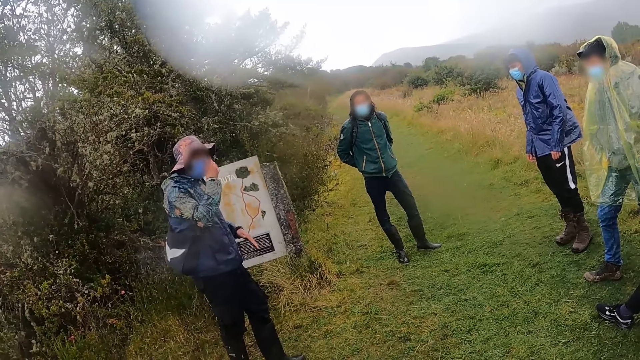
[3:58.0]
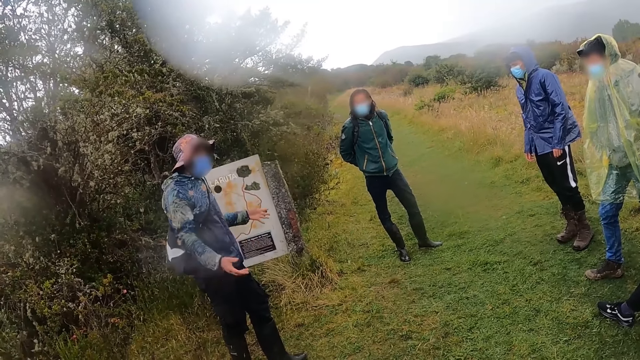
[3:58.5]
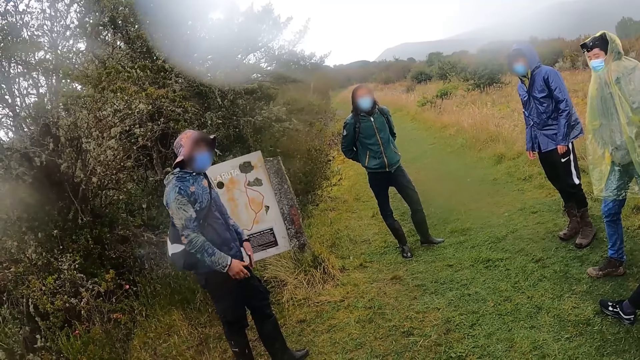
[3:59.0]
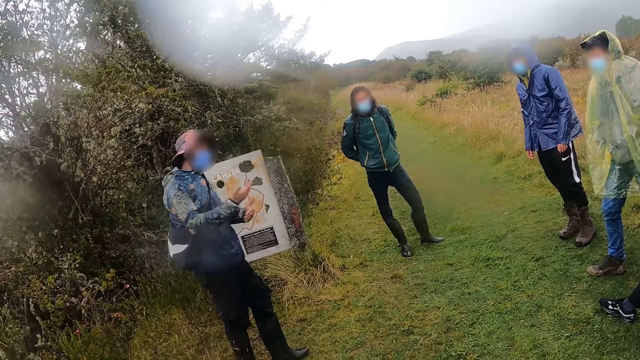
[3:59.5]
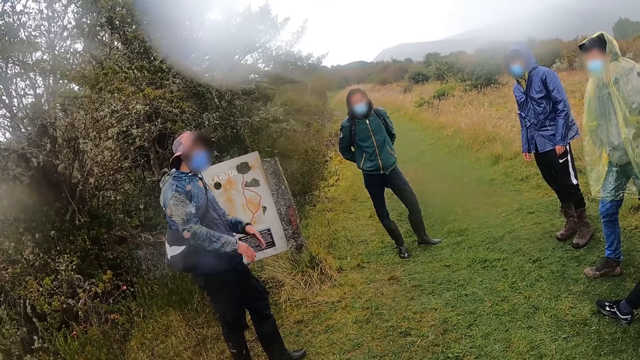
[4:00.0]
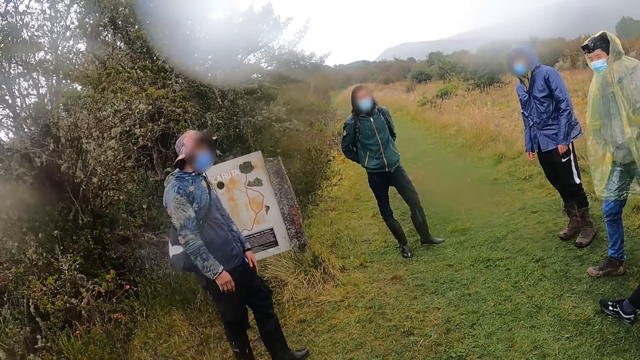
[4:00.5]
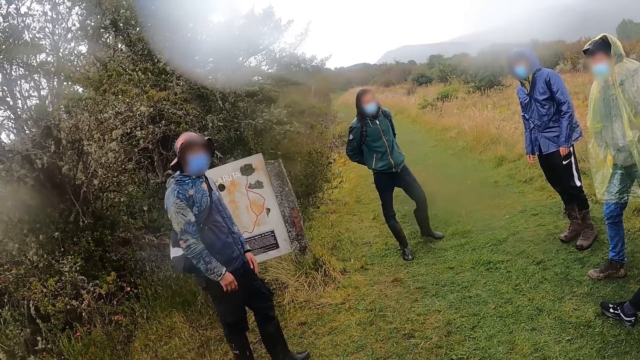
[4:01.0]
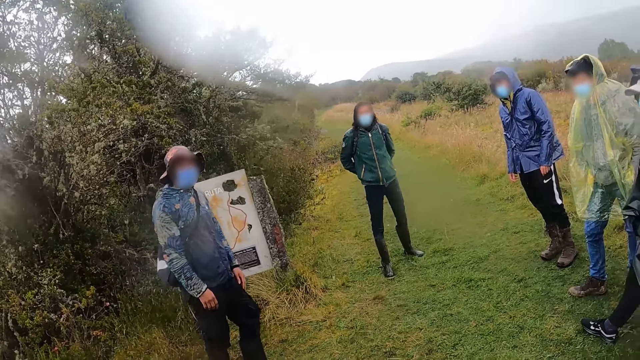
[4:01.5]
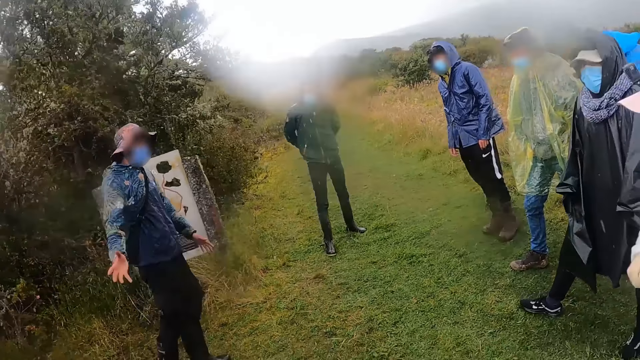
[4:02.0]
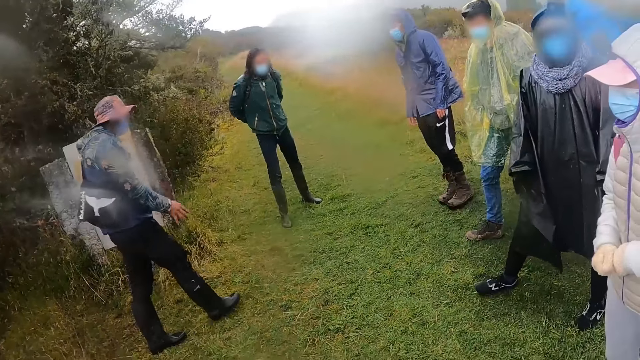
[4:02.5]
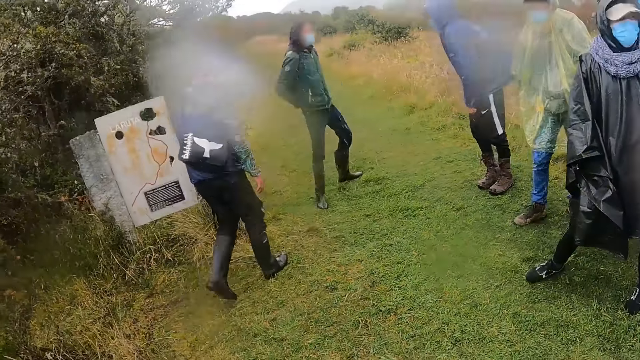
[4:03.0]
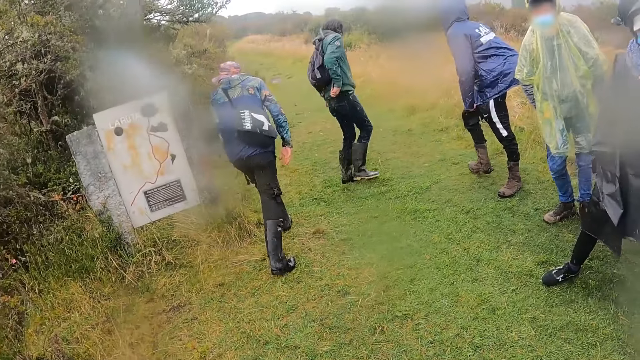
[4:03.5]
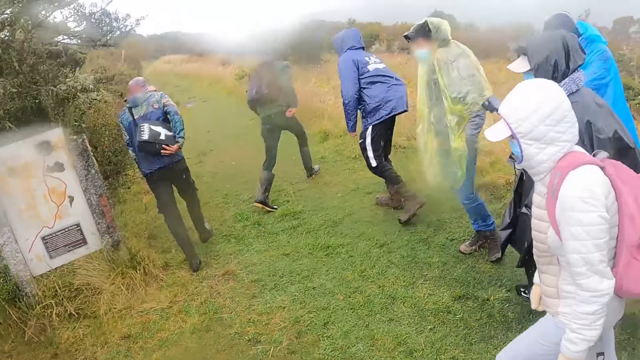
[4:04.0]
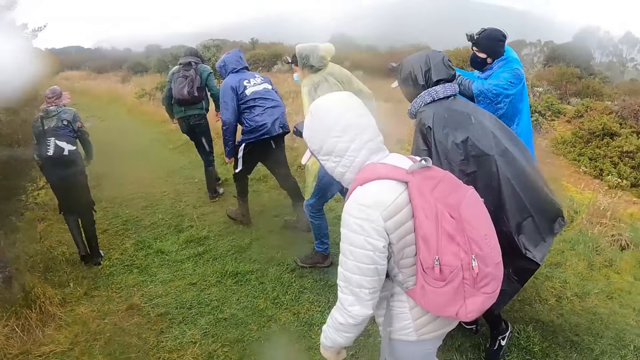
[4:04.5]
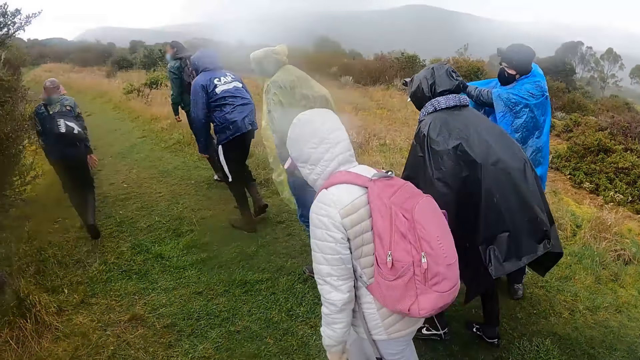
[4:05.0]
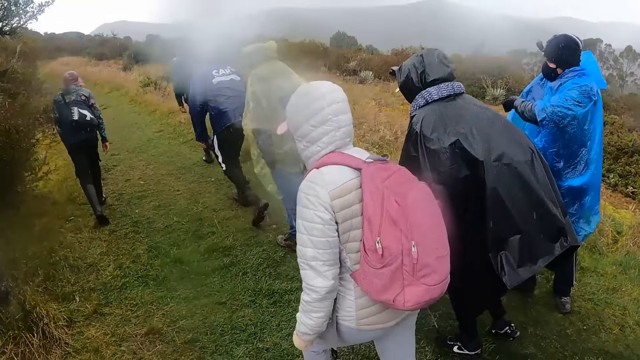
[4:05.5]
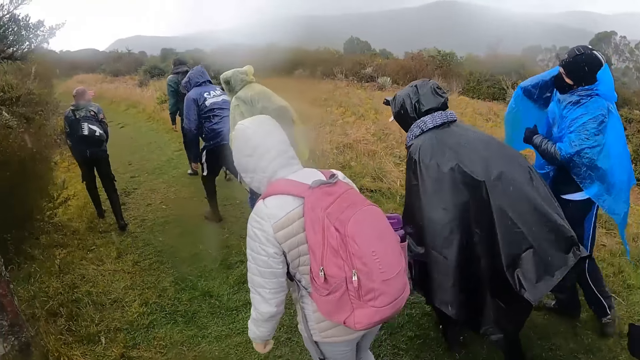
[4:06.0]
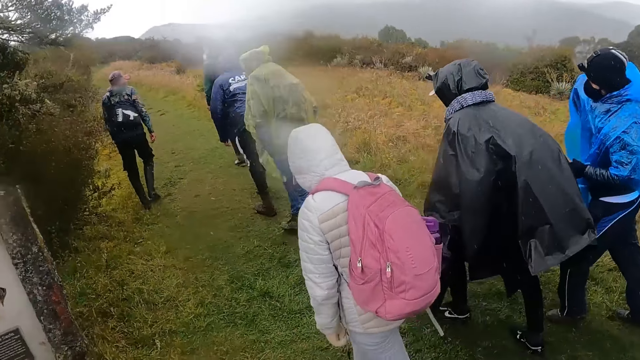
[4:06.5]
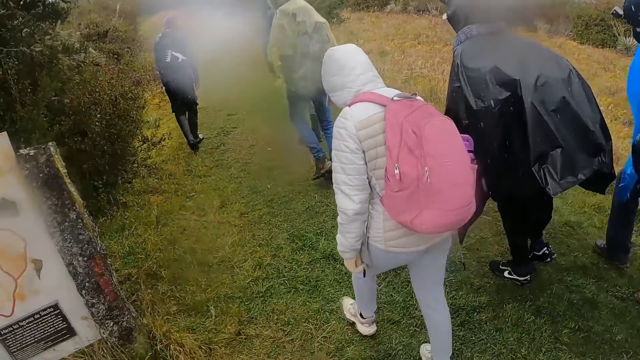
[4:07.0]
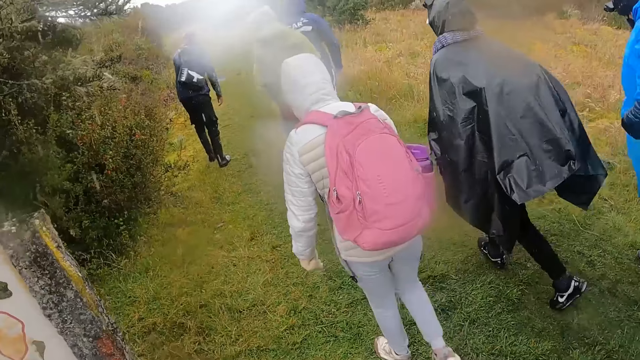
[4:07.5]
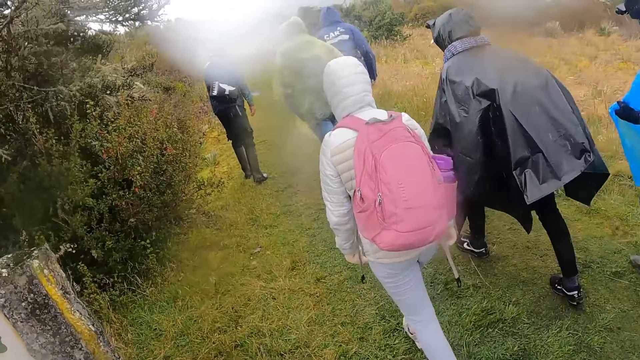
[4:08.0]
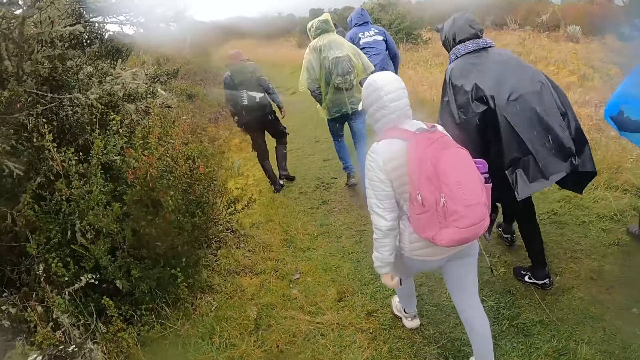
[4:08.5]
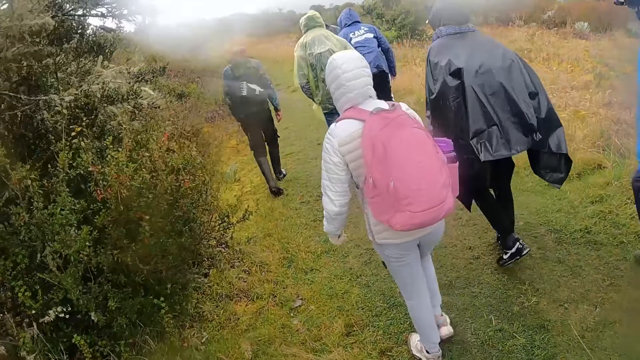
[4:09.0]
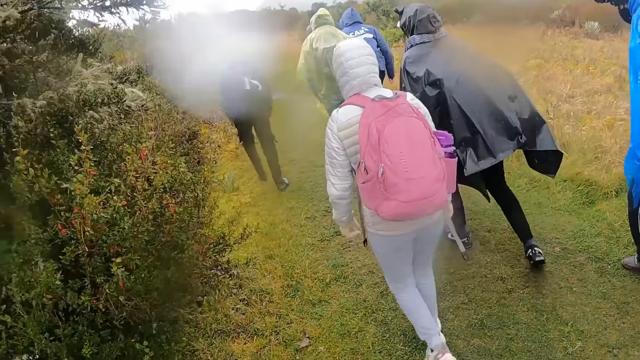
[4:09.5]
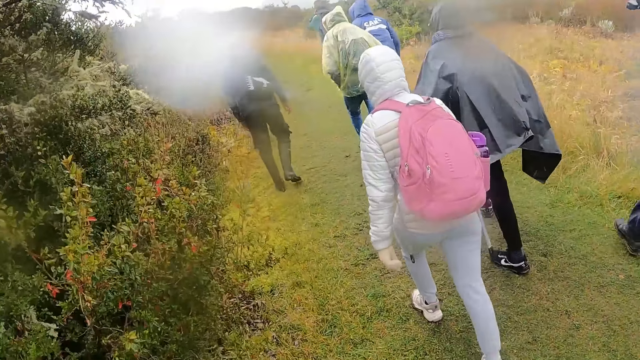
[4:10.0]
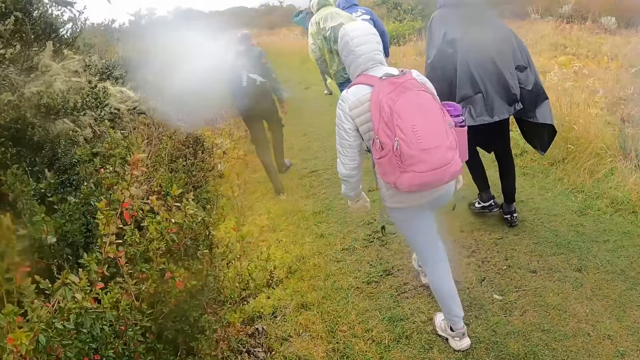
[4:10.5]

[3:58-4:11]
The tour guide gesticulates with both hands. The camera wearer walks on the field with the group of people. They walk along the garden.

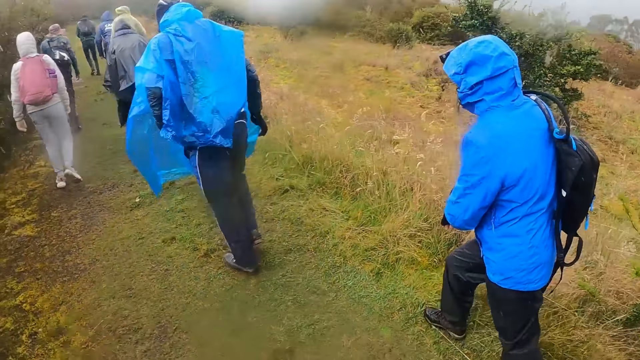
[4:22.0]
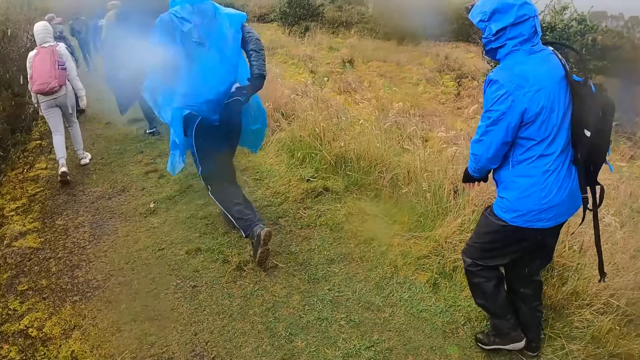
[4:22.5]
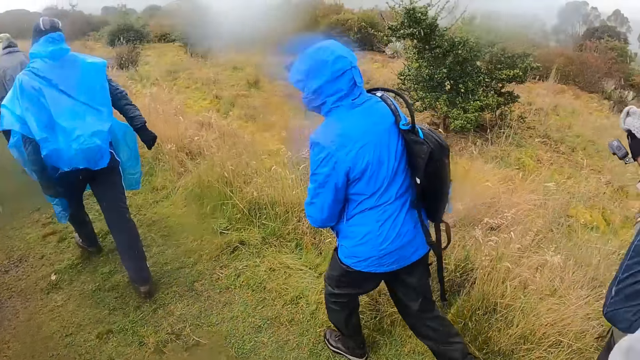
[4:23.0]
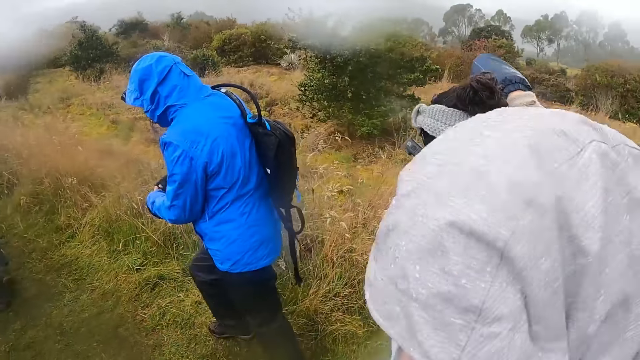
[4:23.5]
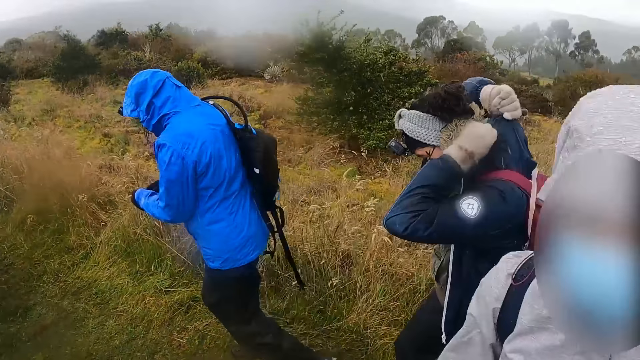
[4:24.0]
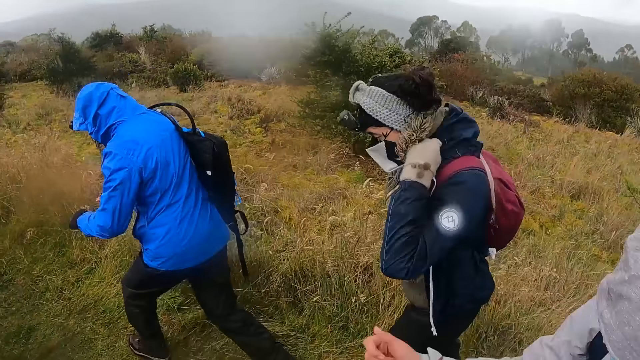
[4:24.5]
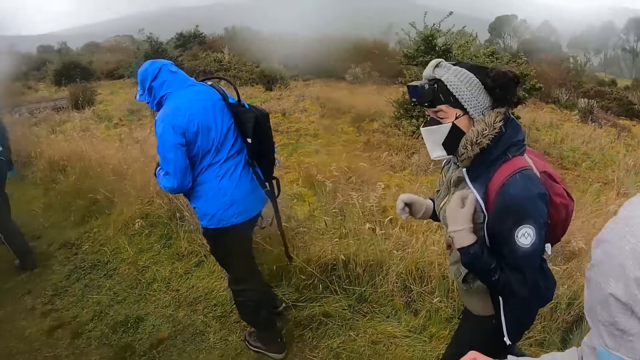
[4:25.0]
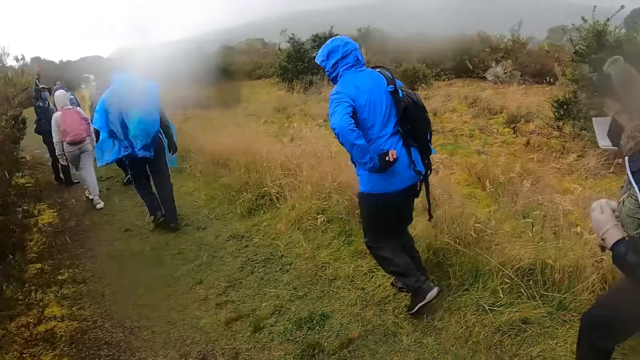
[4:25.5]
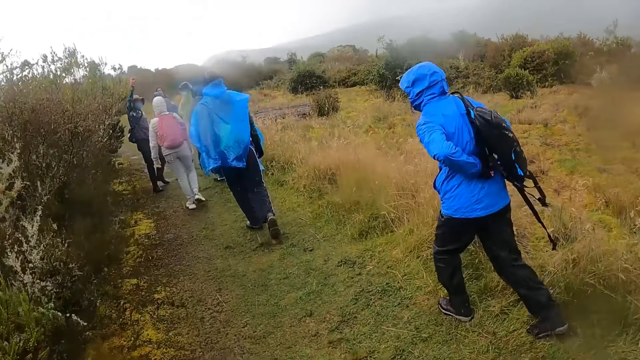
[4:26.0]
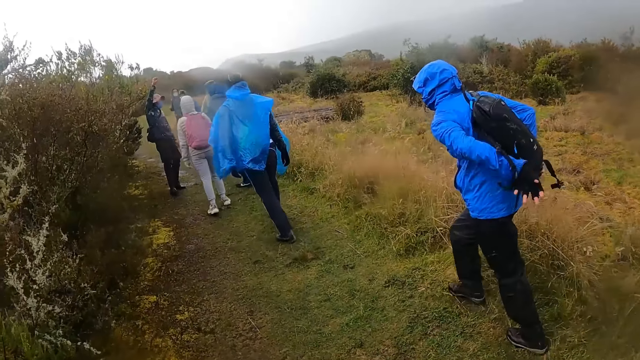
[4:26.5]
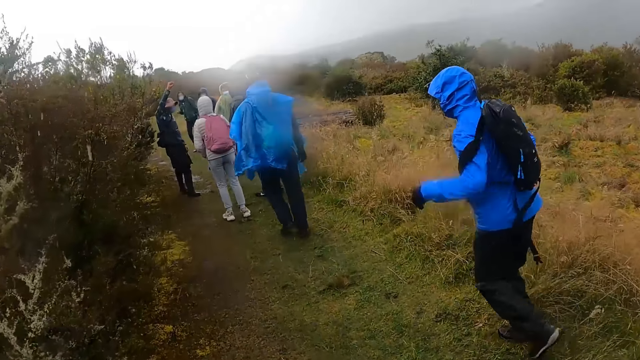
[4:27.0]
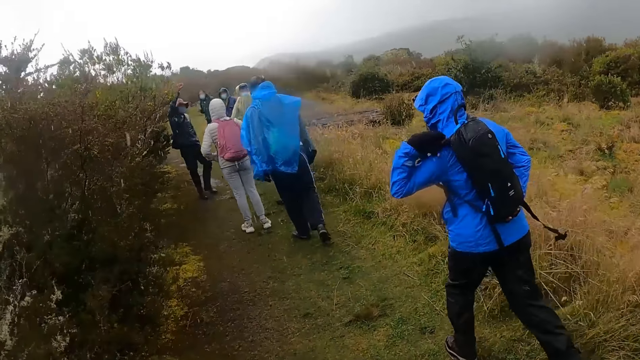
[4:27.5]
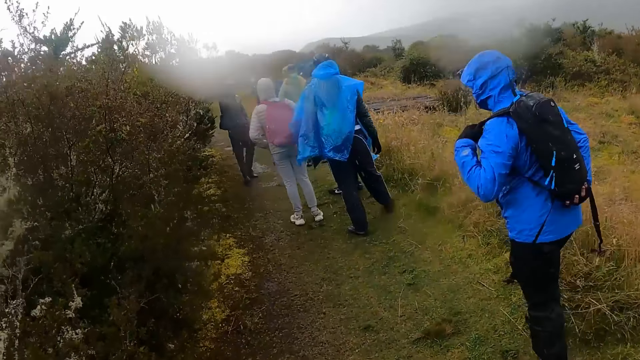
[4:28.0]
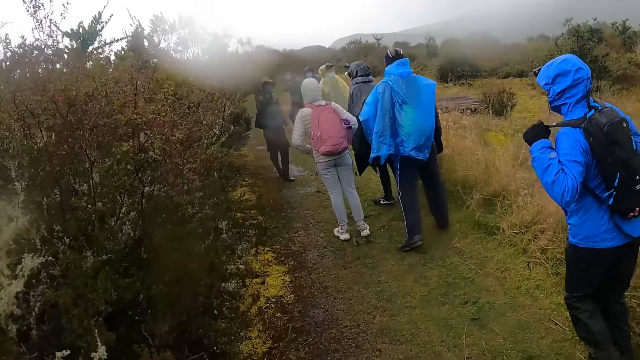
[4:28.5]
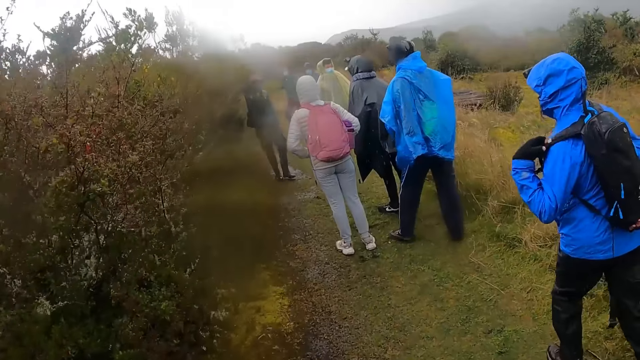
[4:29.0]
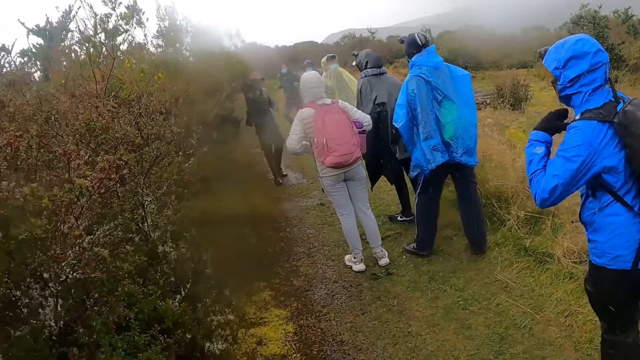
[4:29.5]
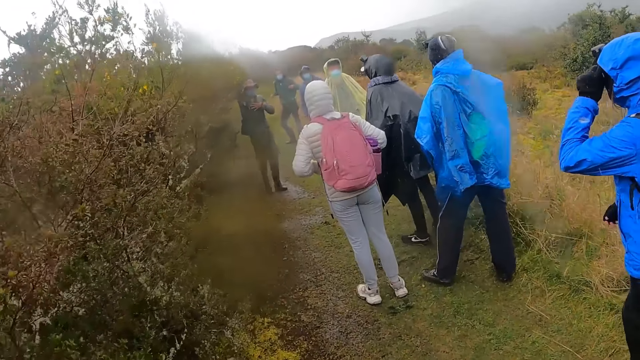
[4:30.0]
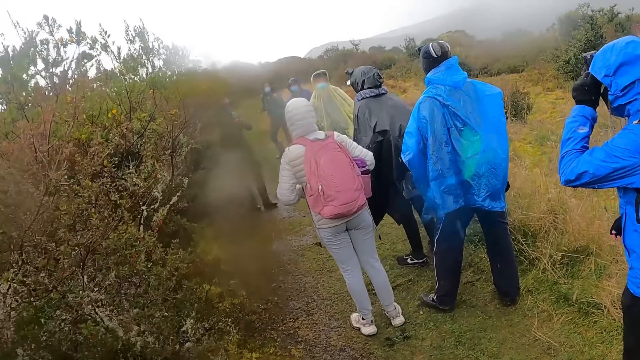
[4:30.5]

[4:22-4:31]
The tour guide gesticulates with his right hand.
